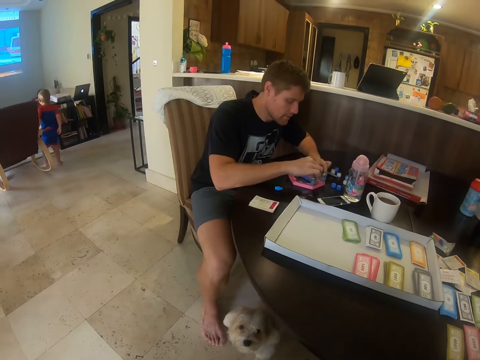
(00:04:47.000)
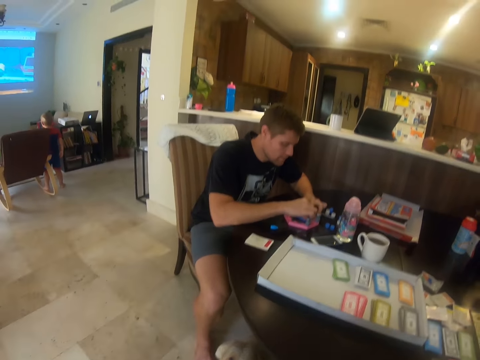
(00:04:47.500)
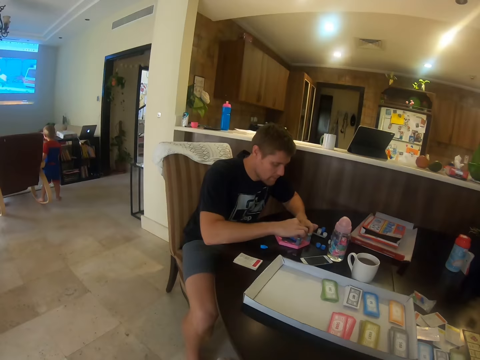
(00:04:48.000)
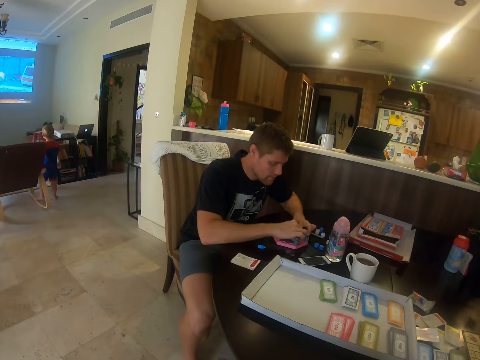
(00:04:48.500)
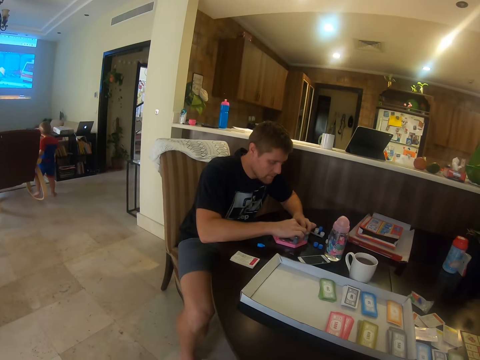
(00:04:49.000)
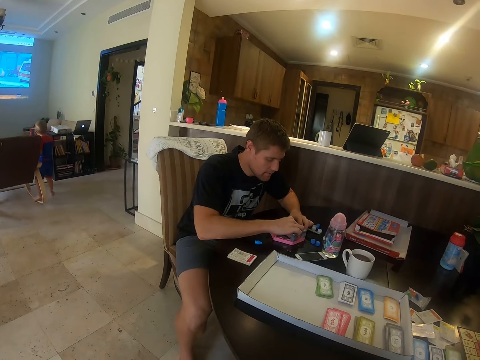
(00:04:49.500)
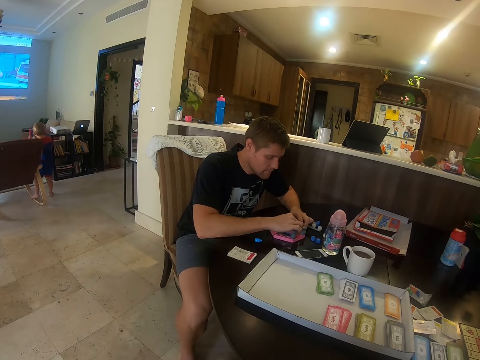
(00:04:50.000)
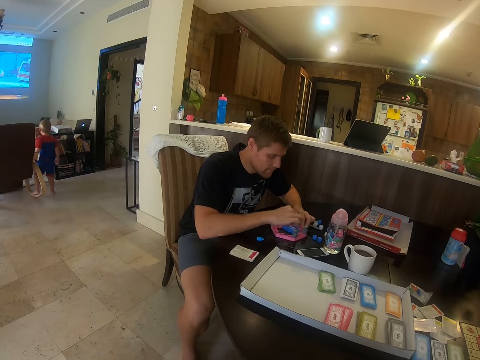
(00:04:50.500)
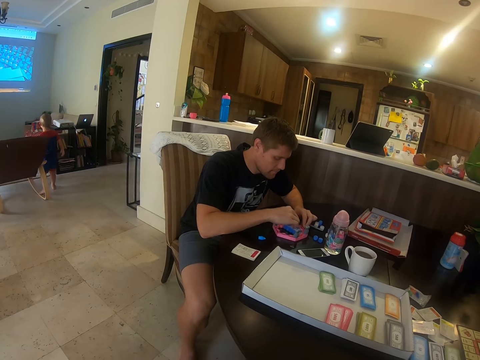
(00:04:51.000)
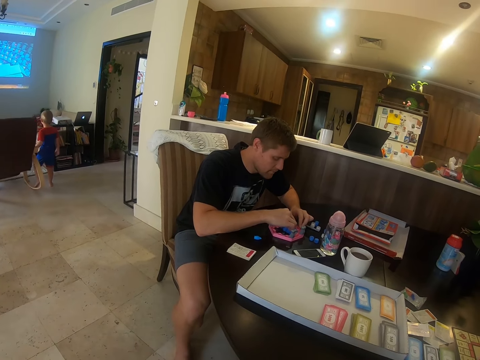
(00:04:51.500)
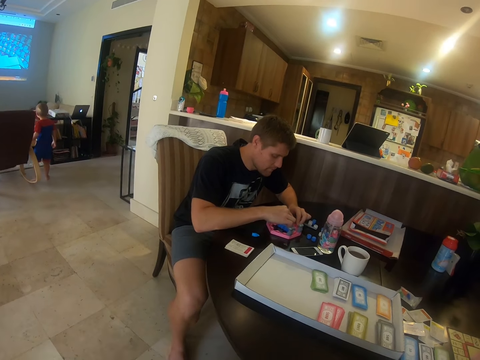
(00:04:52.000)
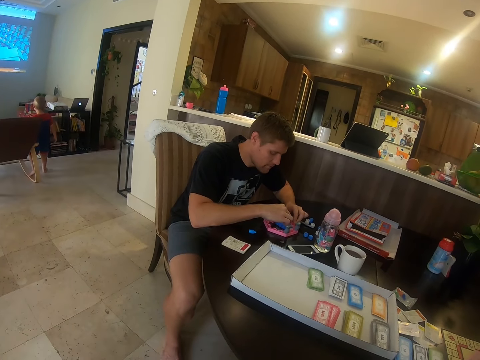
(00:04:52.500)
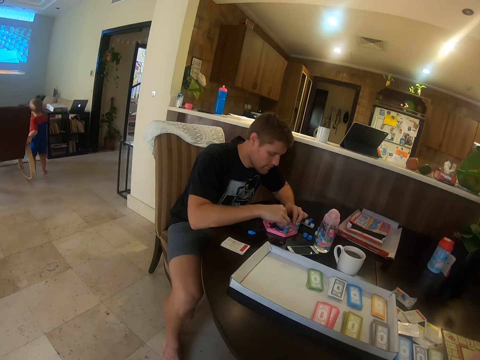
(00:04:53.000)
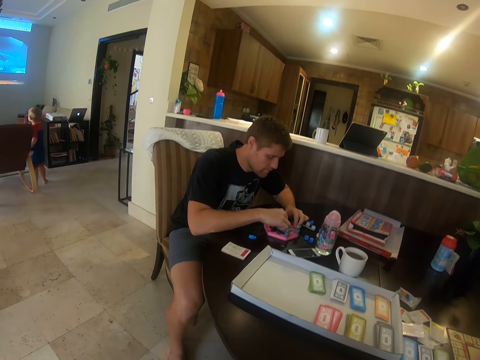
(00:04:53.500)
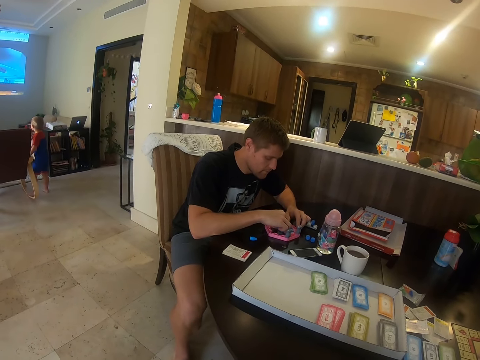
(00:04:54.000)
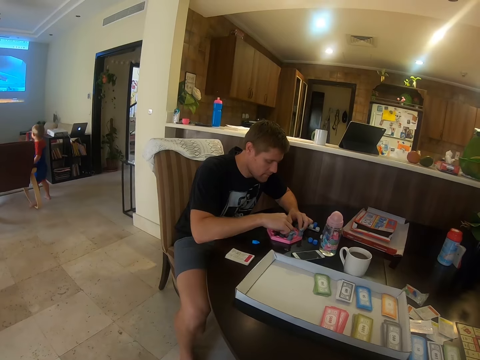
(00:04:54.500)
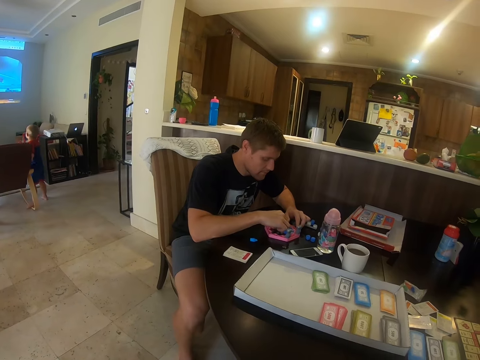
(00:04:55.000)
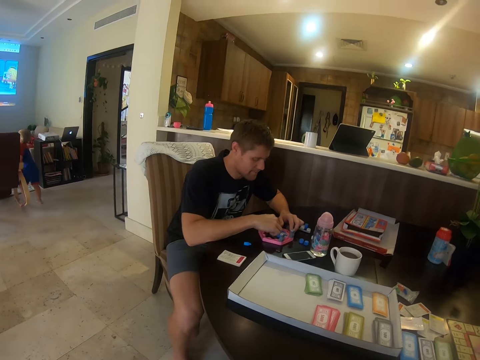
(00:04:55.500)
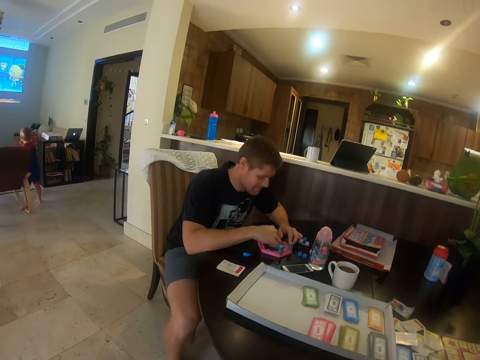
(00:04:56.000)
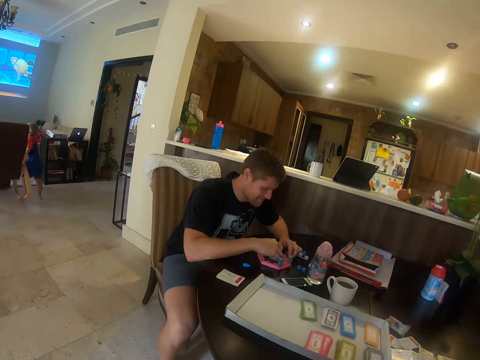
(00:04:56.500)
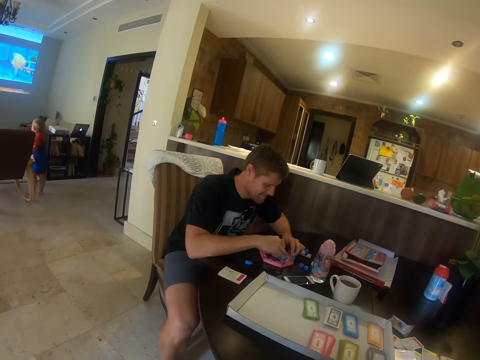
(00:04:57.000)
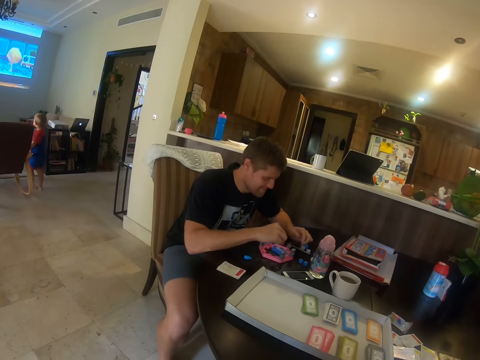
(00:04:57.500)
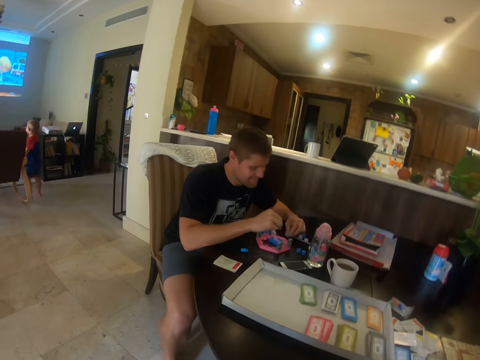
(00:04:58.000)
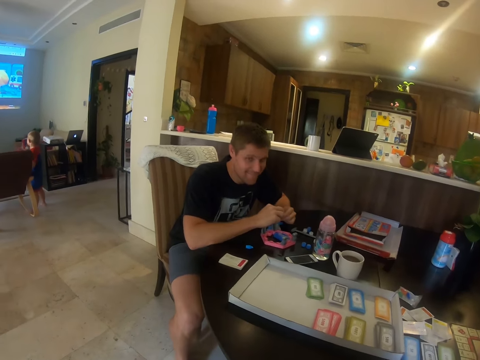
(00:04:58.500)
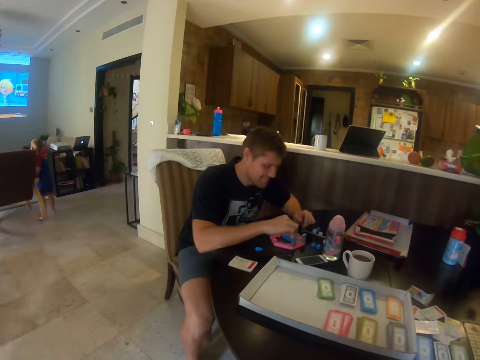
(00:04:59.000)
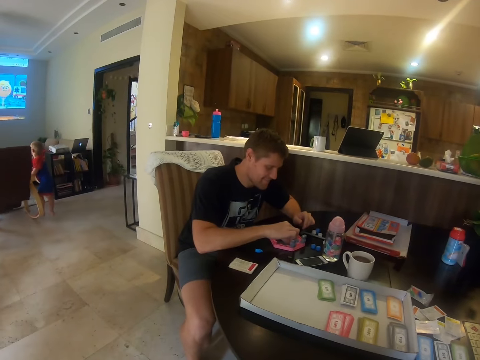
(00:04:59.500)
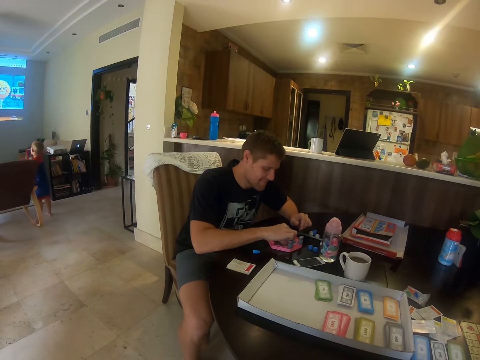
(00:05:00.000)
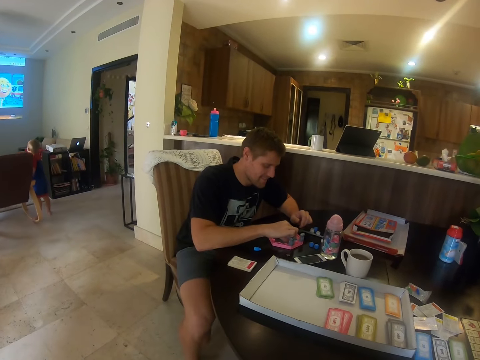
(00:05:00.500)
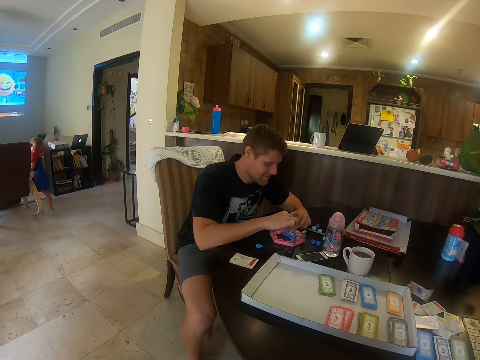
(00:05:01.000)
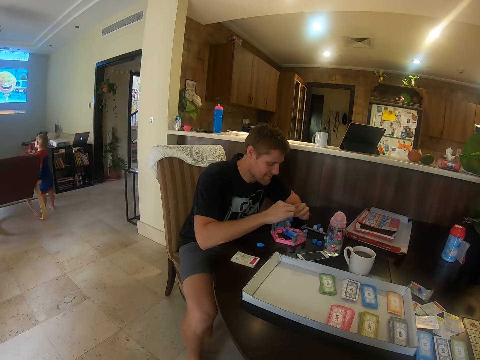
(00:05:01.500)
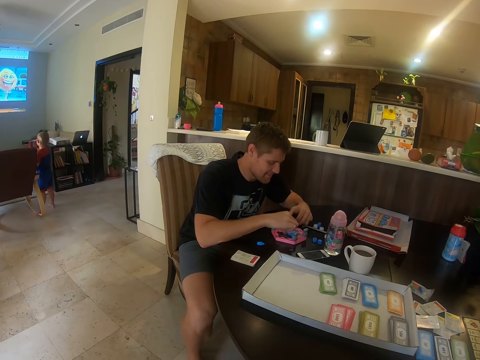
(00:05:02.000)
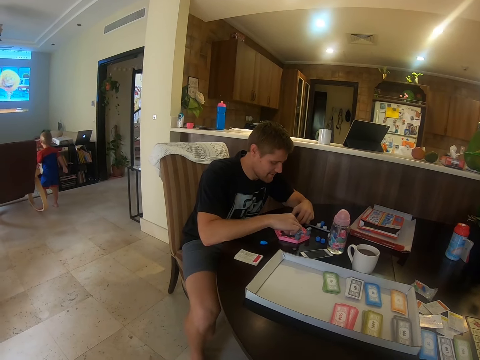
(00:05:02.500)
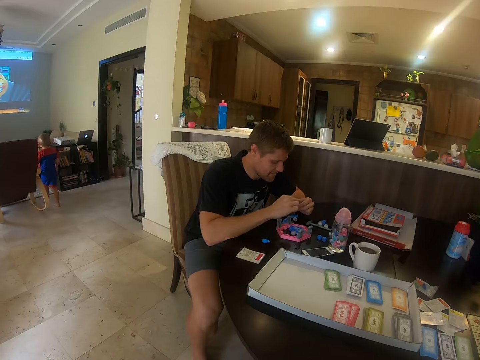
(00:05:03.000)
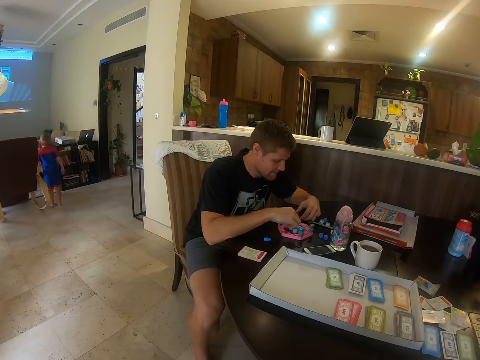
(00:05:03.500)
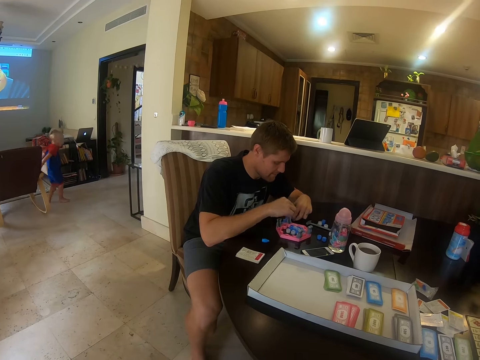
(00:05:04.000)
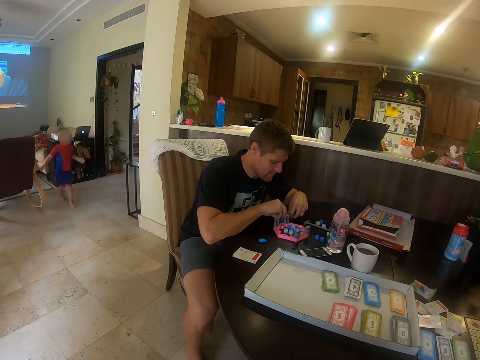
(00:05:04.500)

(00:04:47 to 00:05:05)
A child swings the chair. A man fixes the toy. The man nods the head. The child swings the chair. The man fixes the toy.

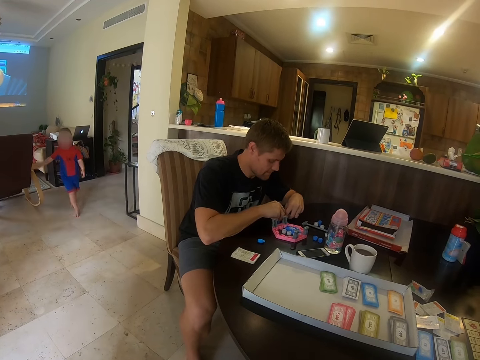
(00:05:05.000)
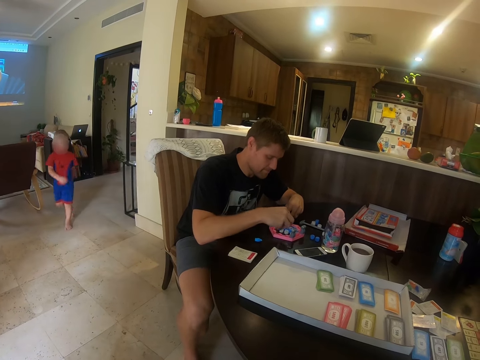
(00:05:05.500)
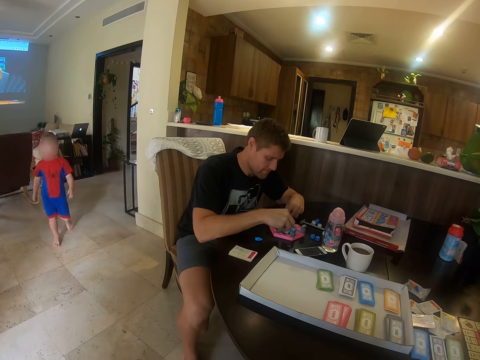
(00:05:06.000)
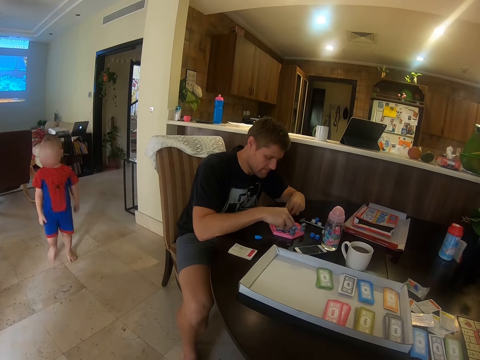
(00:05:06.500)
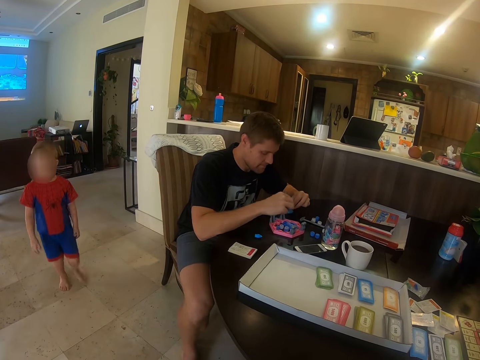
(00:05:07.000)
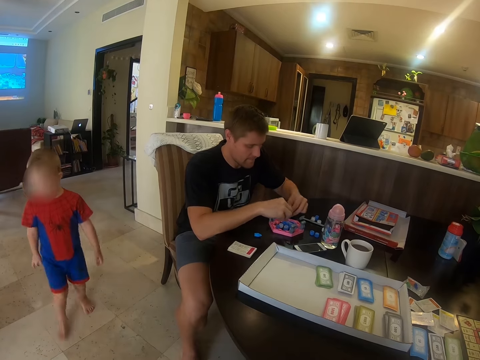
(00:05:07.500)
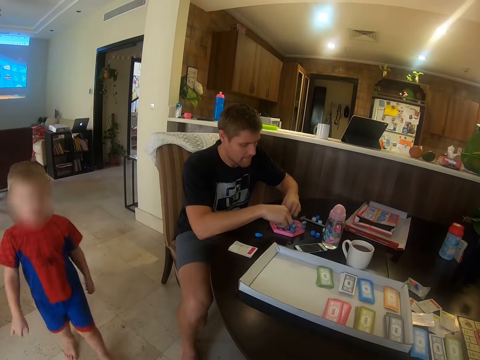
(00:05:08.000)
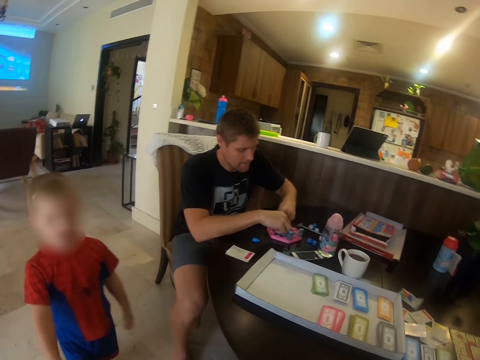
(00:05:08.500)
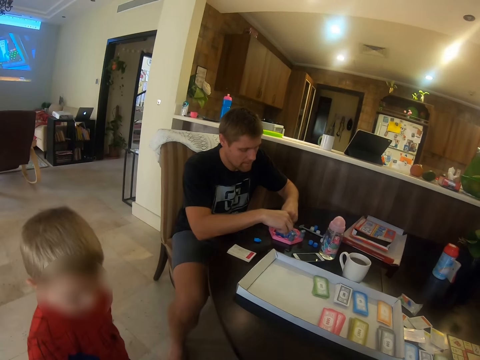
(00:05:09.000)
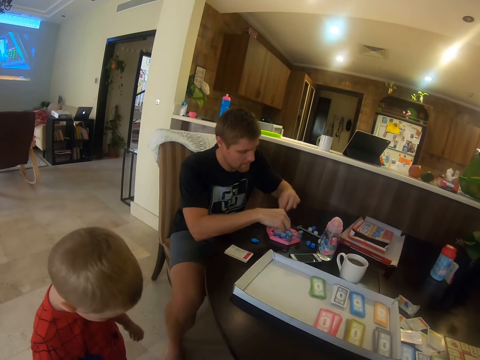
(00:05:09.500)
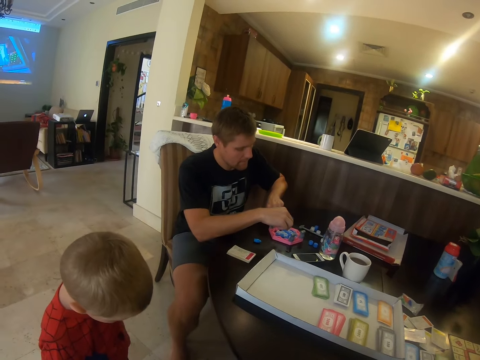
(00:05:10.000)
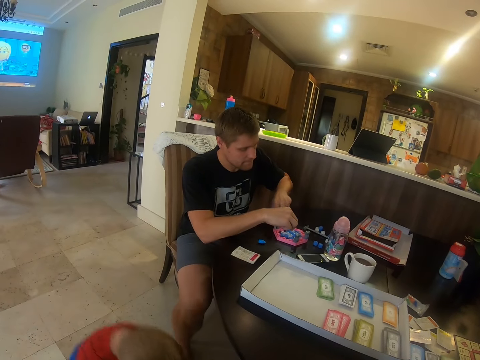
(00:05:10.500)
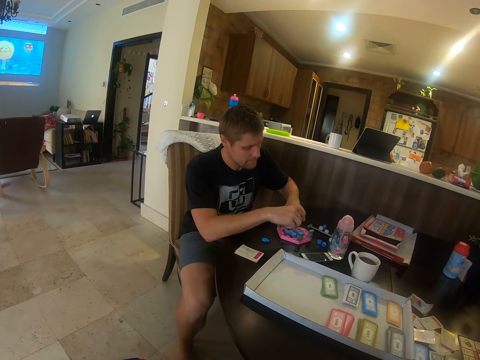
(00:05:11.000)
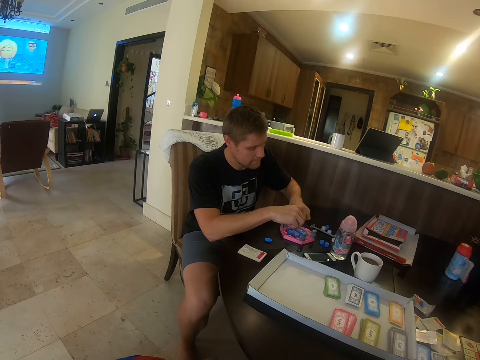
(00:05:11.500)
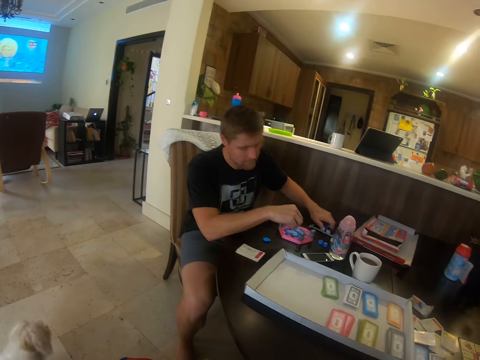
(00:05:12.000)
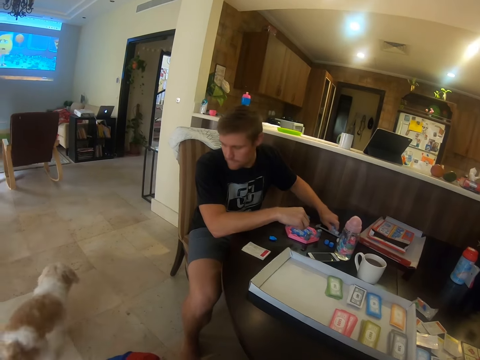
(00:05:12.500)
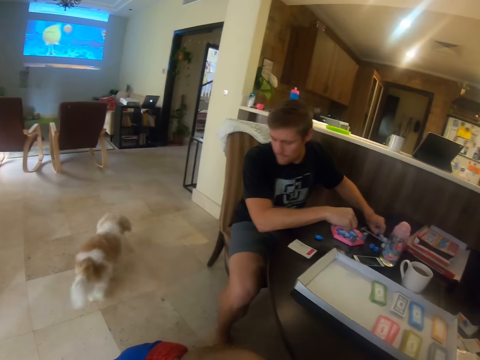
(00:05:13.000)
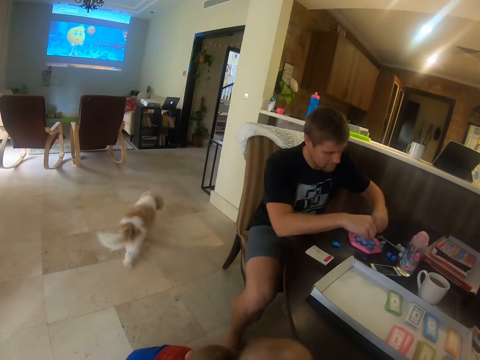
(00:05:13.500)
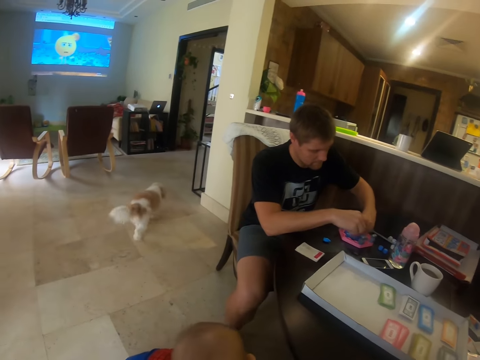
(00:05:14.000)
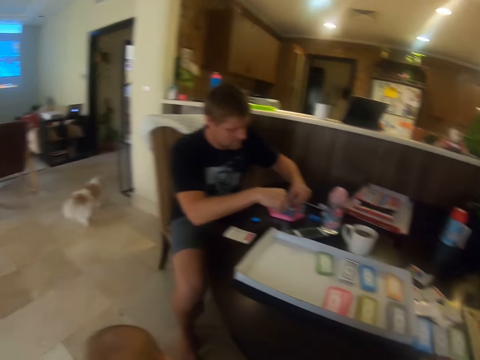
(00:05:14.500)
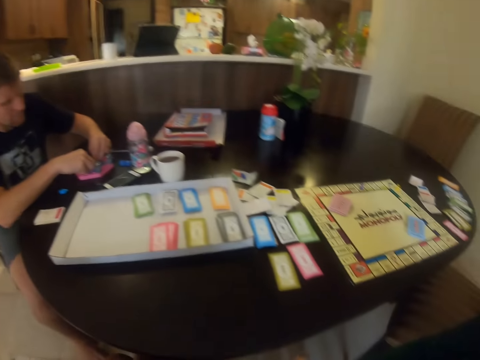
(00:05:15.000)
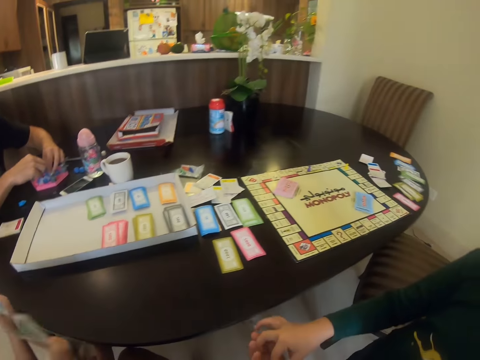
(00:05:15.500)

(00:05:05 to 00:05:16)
A child walks back. A man fixes the toy. The child bends. The man picks up the beads. The man fixes the toy.
